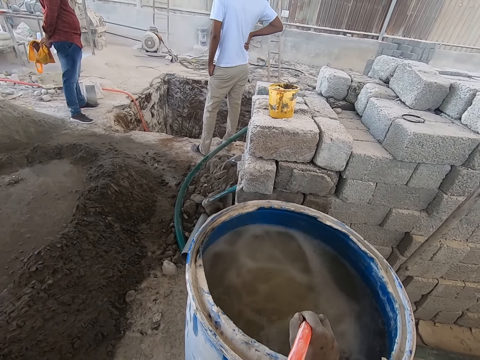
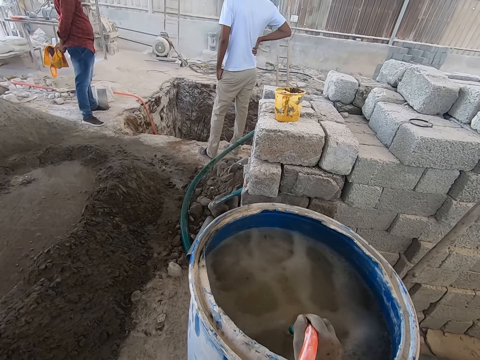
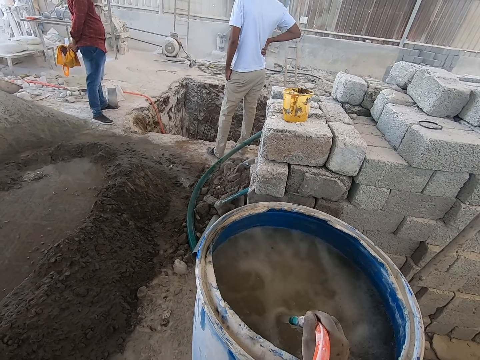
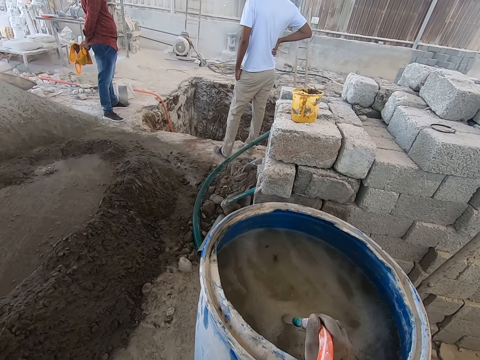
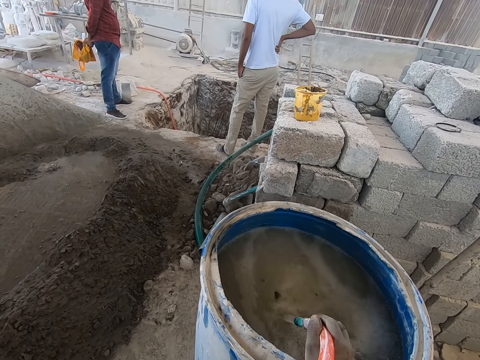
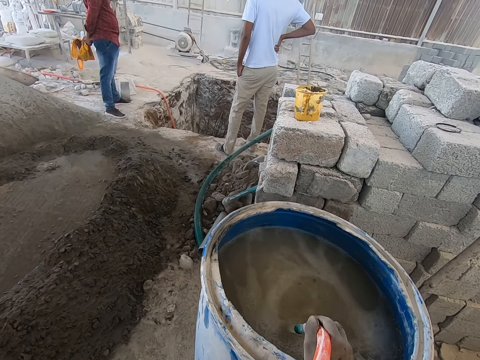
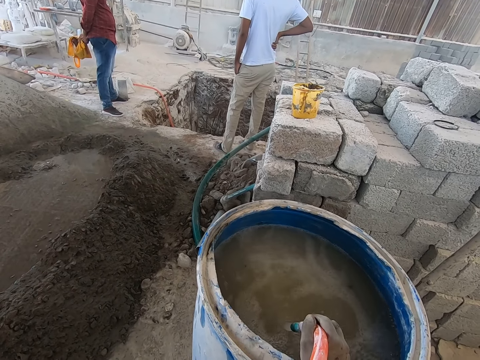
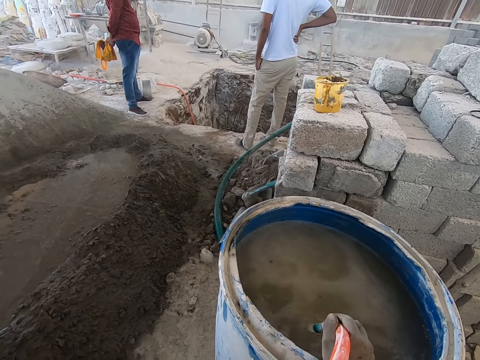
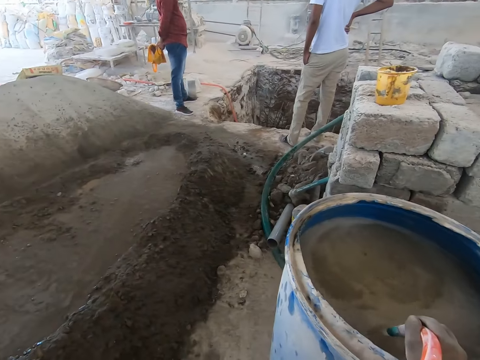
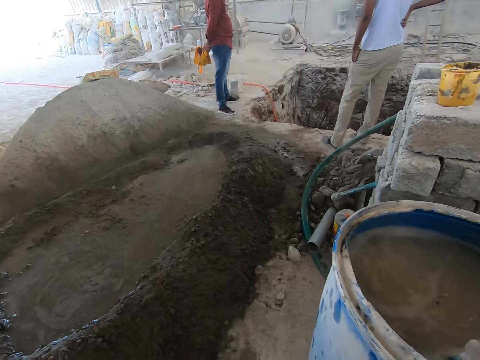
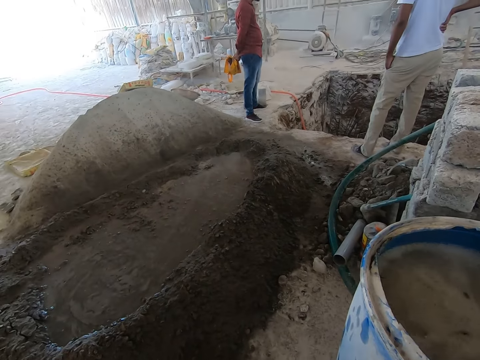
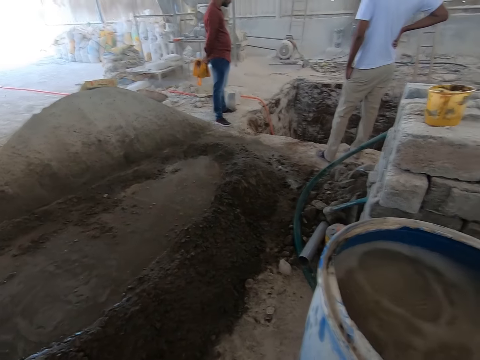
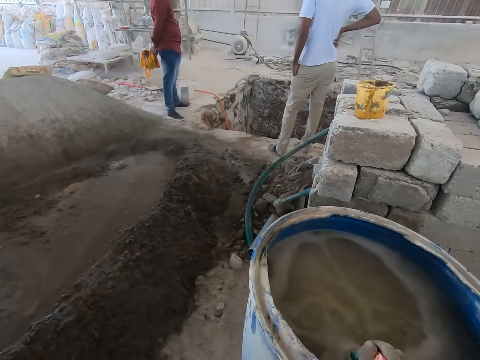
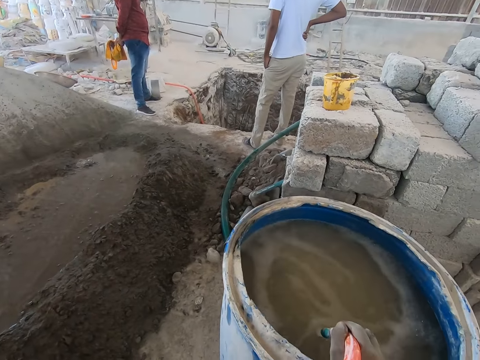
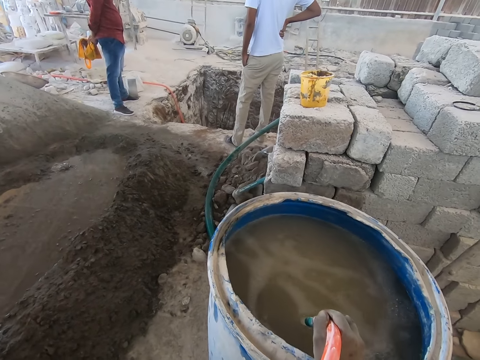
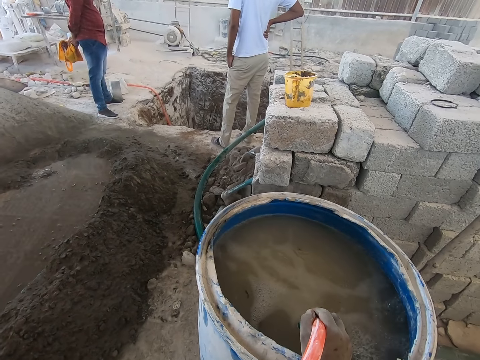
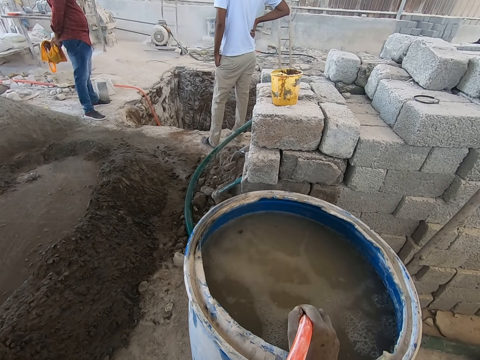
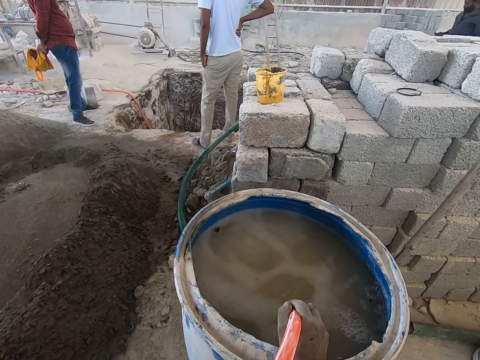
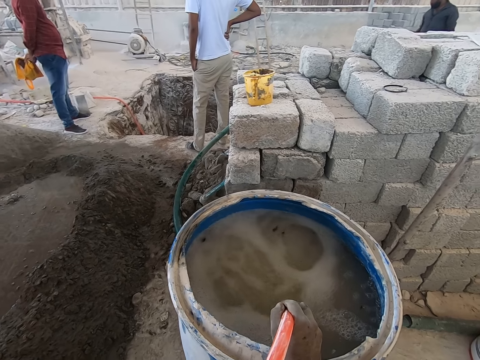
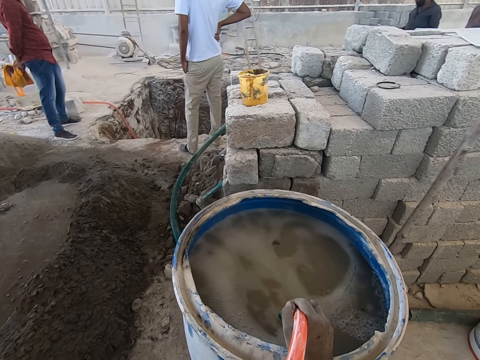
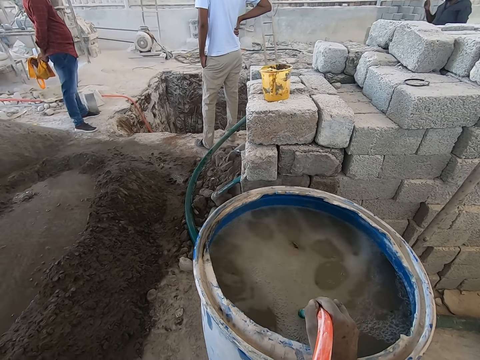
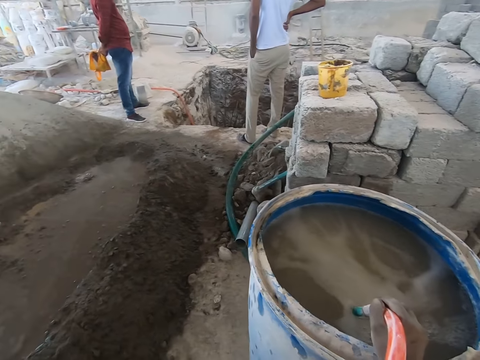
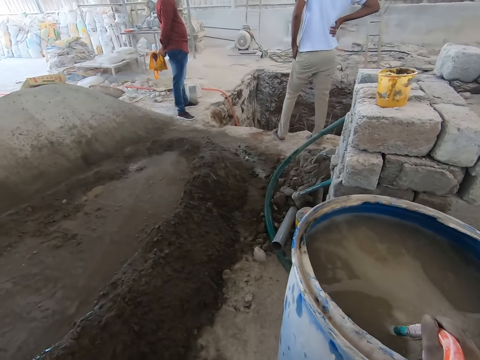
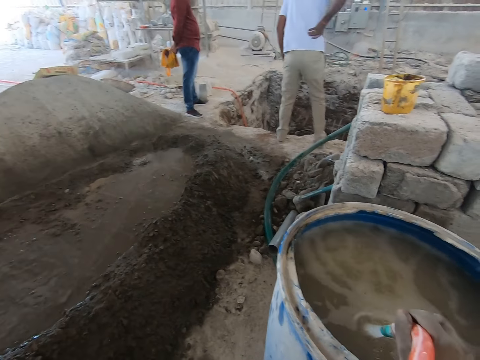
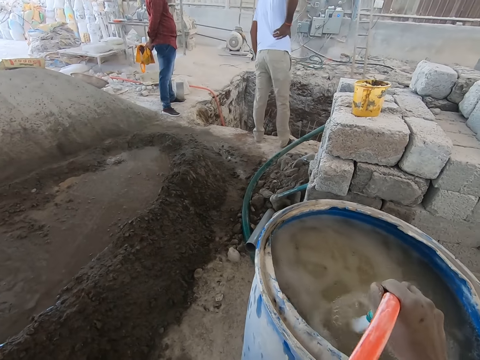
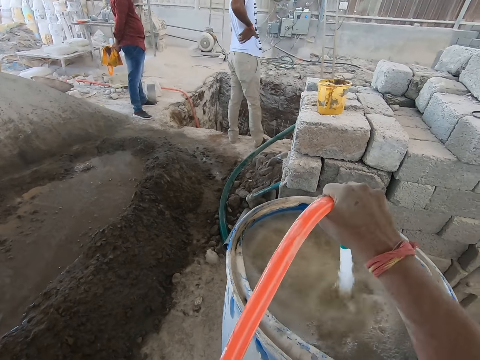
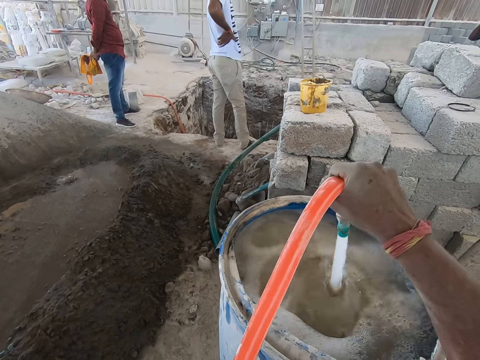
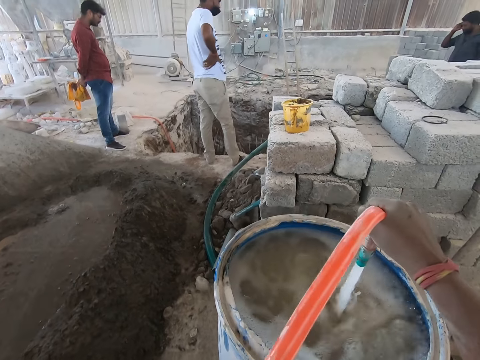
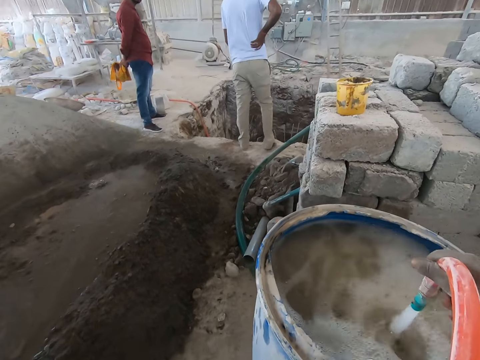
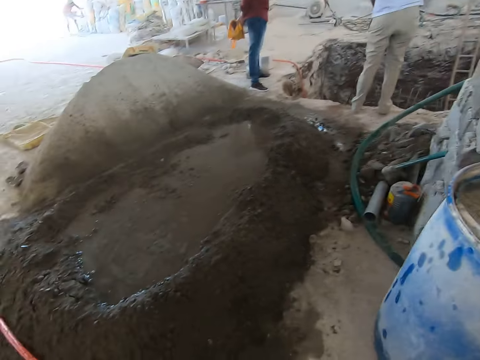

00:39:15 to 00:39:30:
The camera wearer lifts the hose pipe above the water drum.

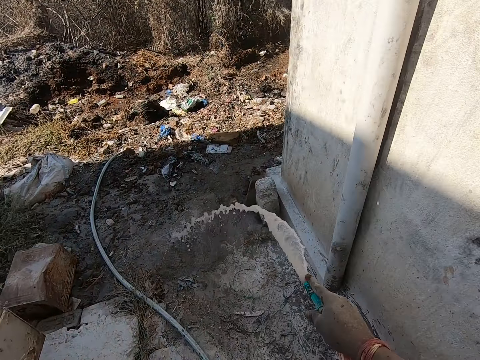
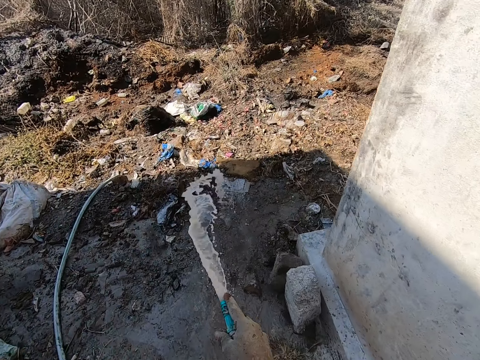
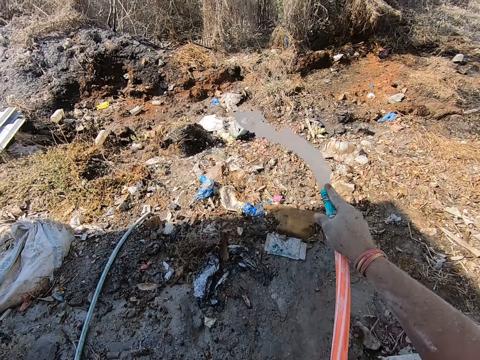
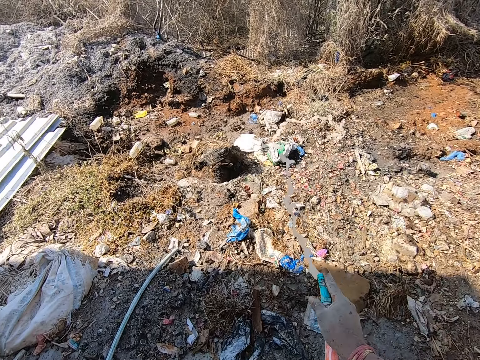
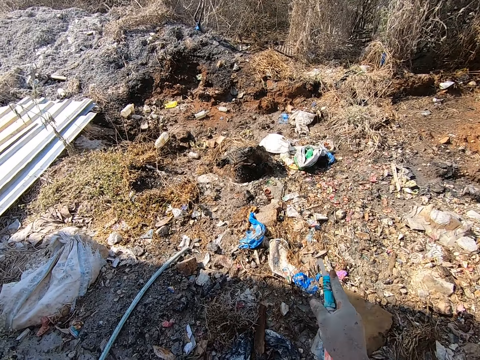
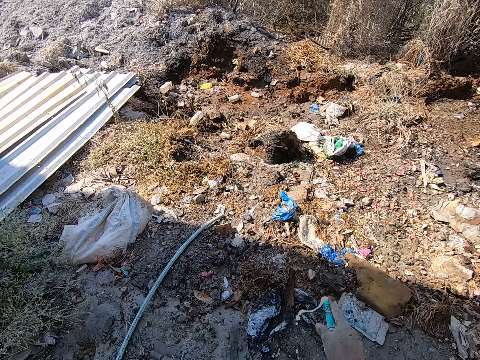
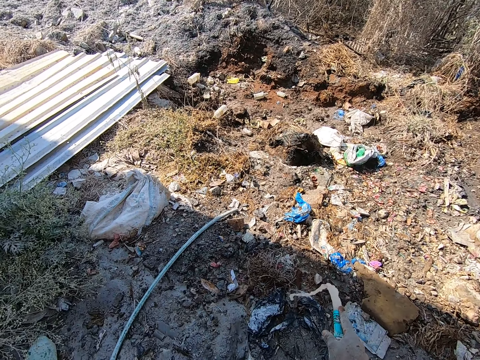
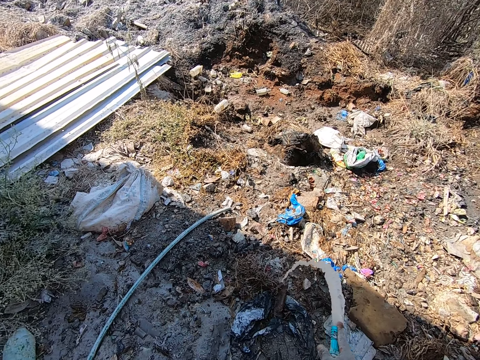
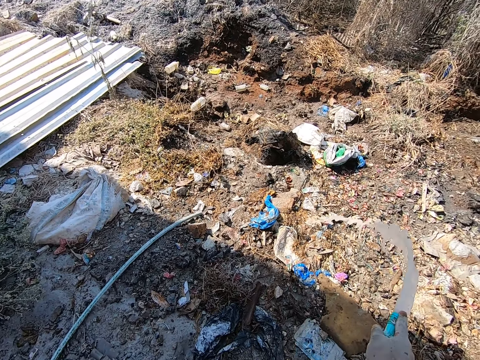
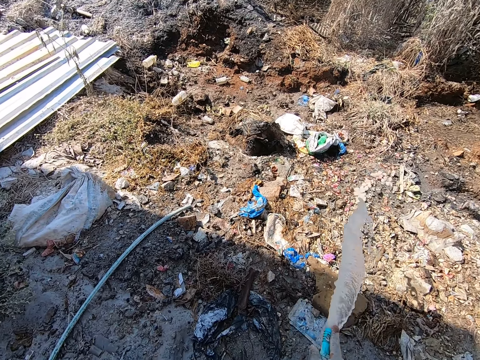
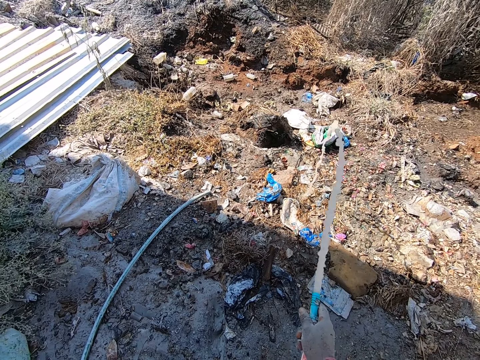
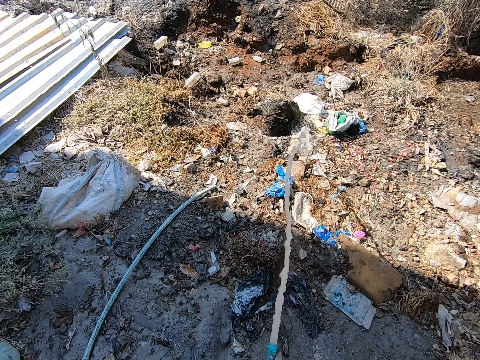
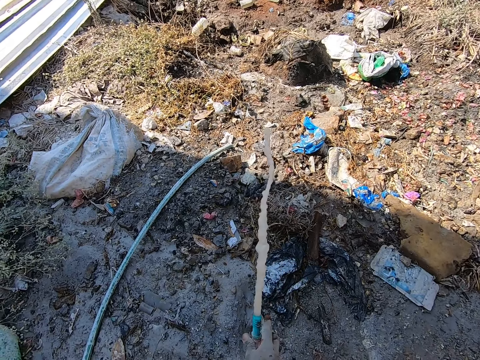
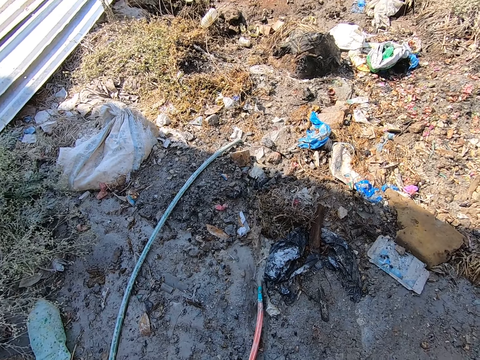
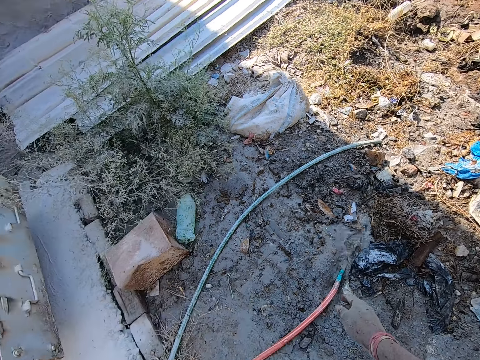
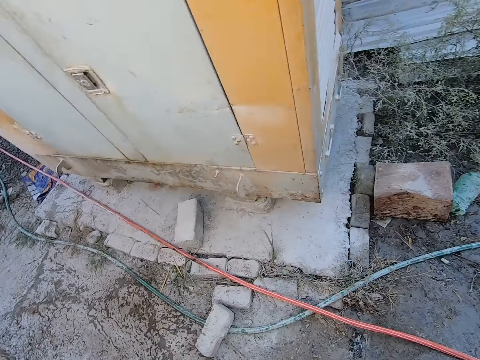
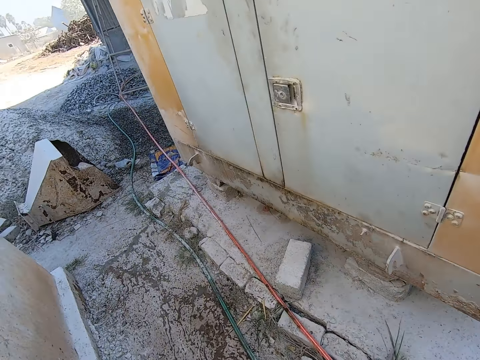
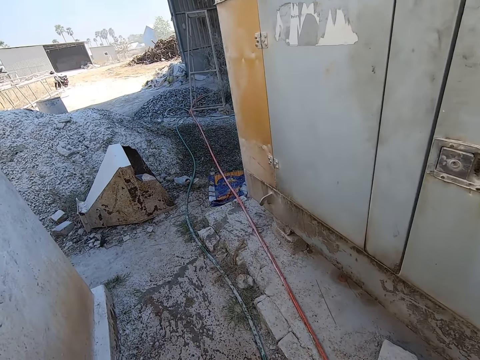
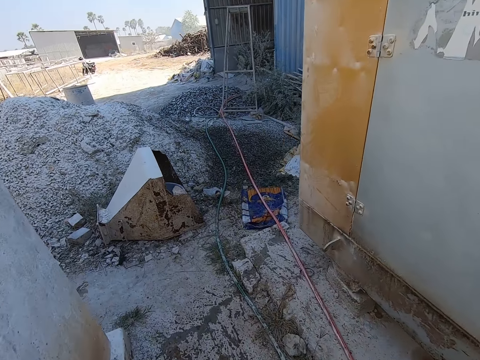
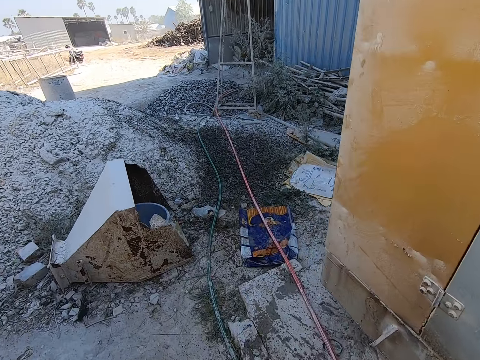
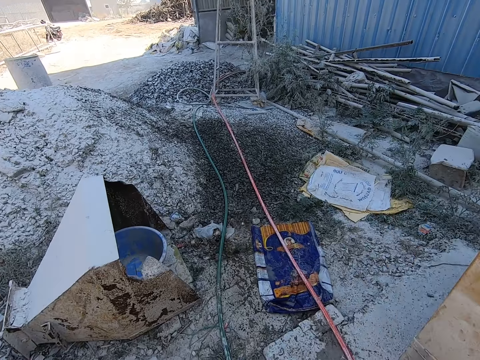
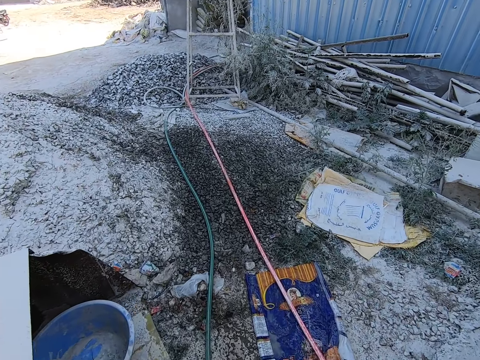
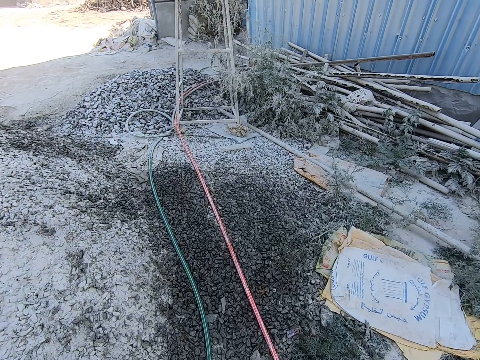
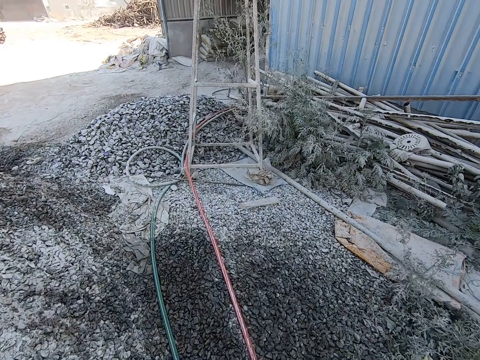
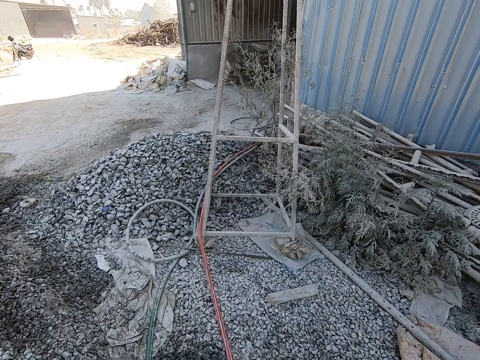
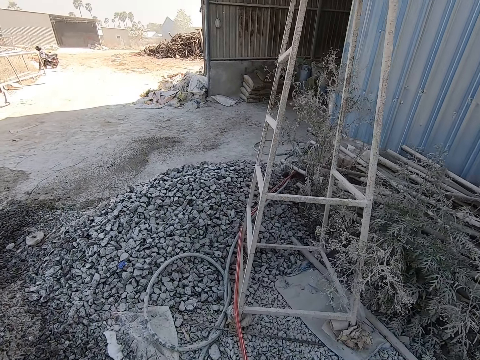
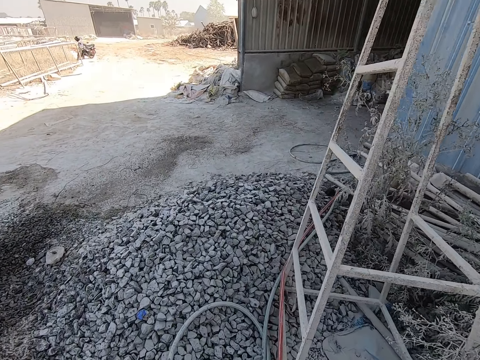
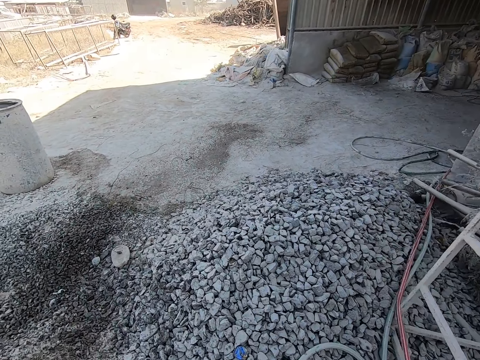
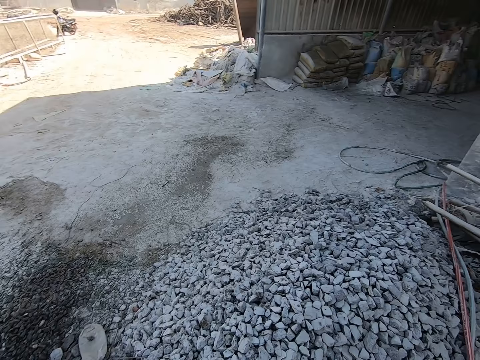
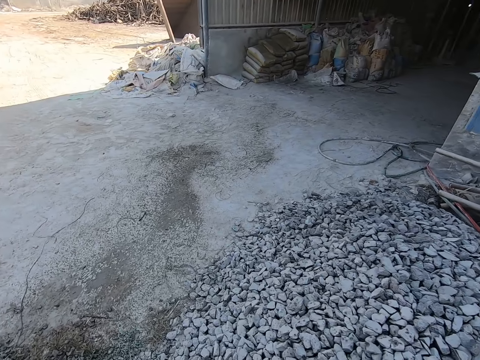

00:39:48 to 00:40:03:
The camera wearer sprinkles the water on the ground. He drops the hose in his right hand on the floor. He walks in the construction site.
